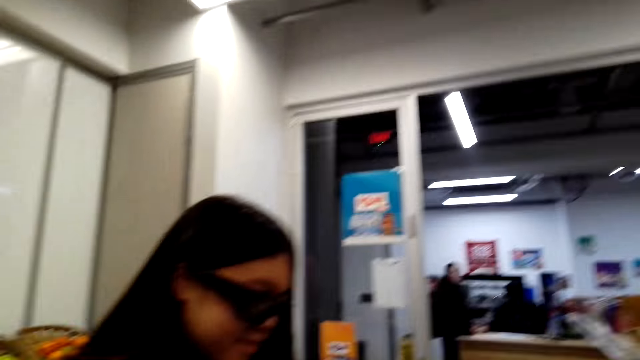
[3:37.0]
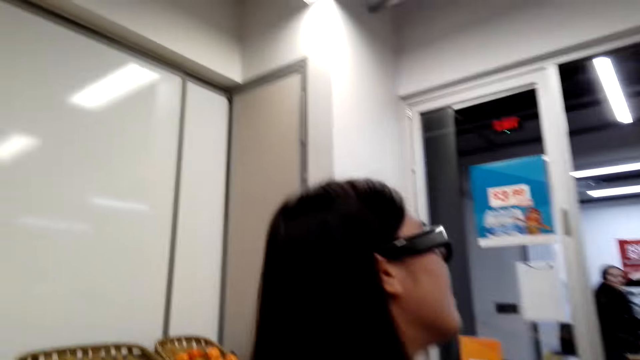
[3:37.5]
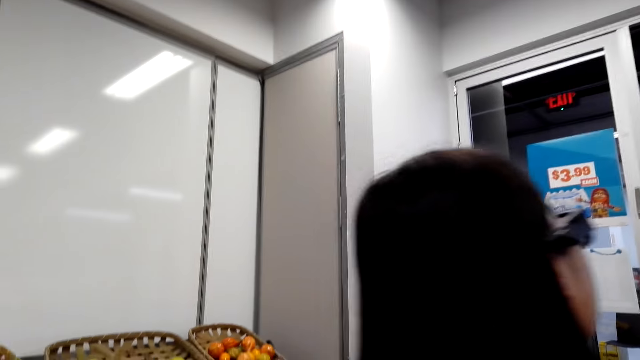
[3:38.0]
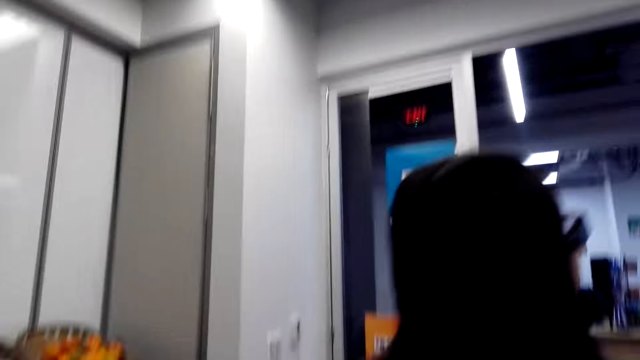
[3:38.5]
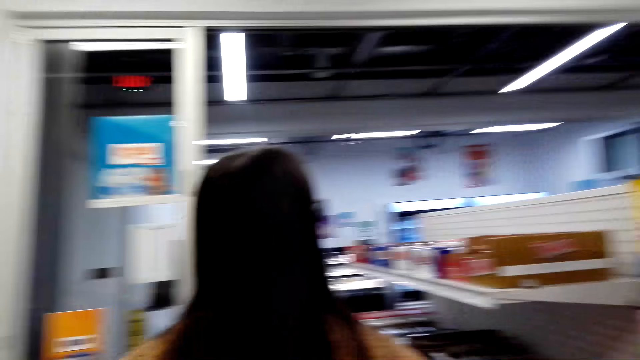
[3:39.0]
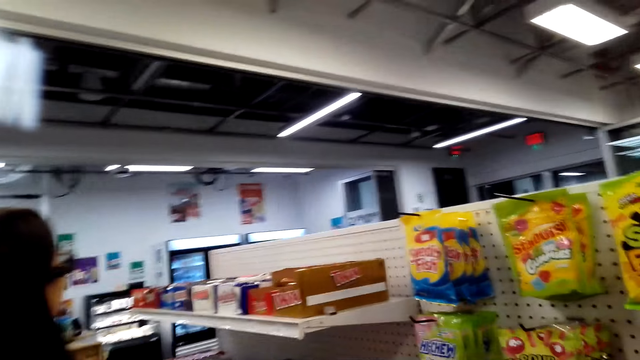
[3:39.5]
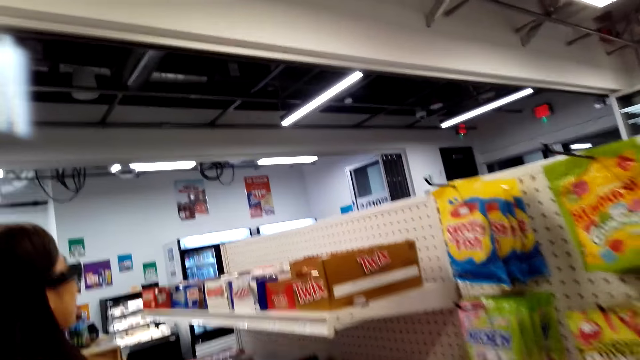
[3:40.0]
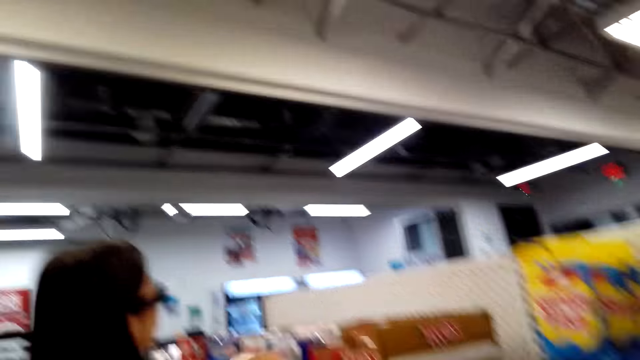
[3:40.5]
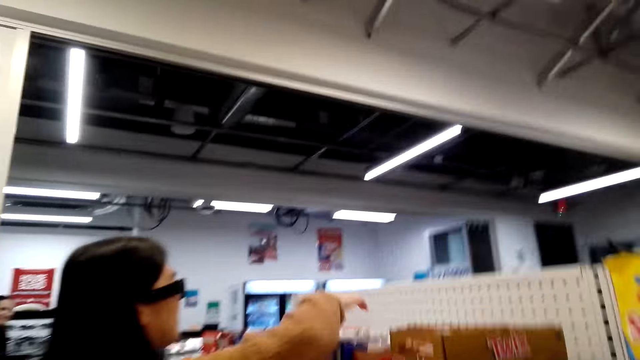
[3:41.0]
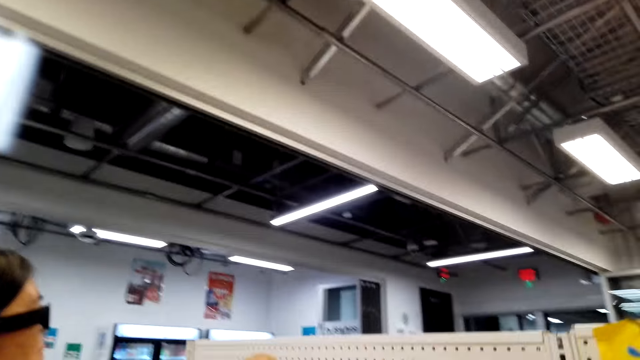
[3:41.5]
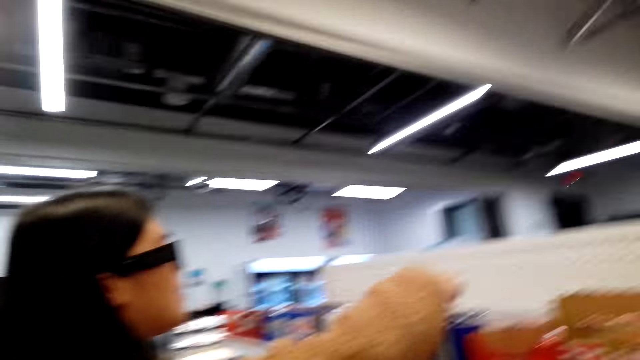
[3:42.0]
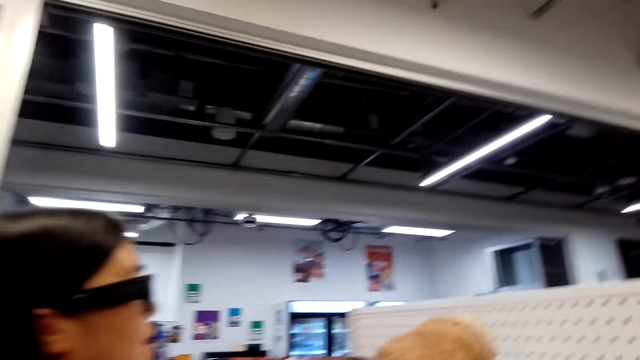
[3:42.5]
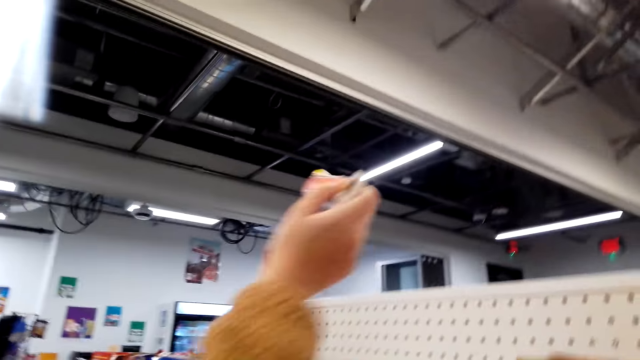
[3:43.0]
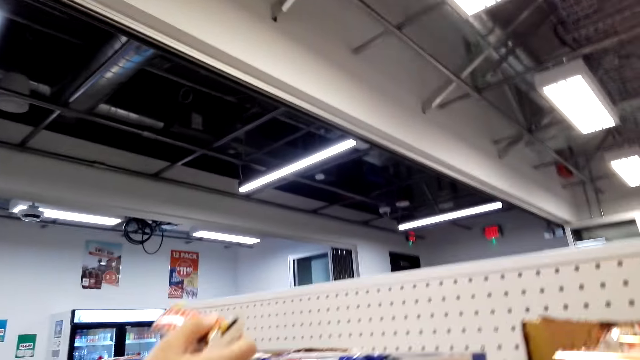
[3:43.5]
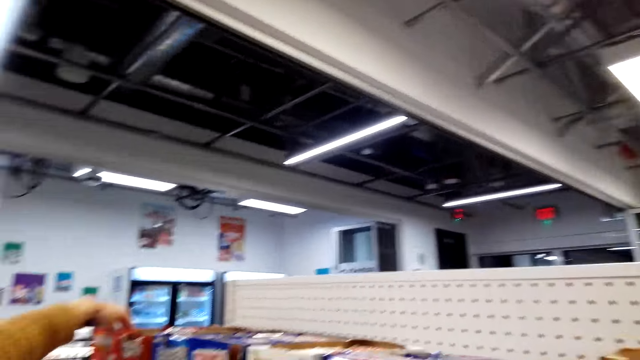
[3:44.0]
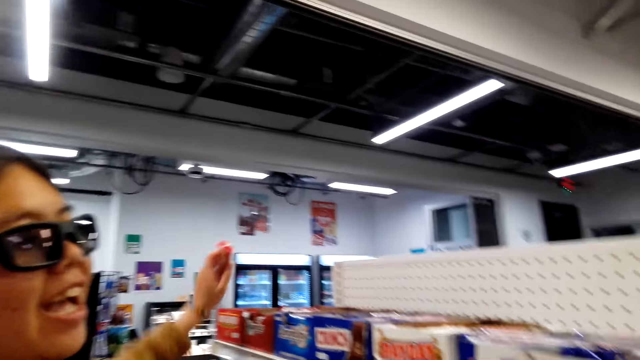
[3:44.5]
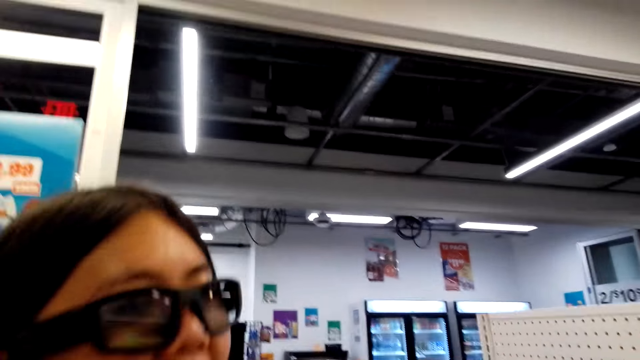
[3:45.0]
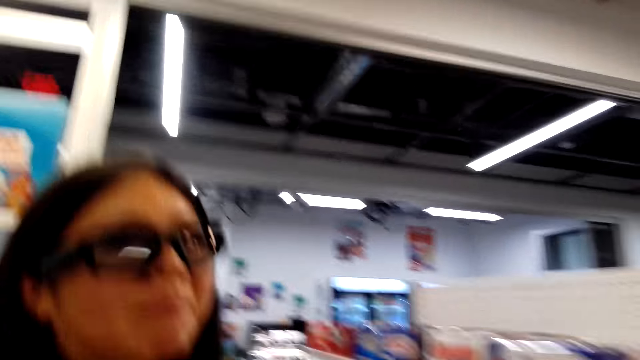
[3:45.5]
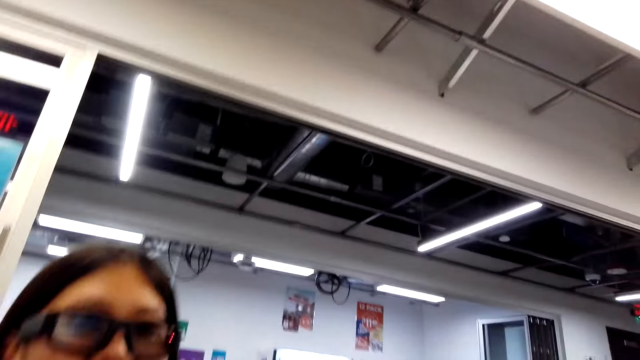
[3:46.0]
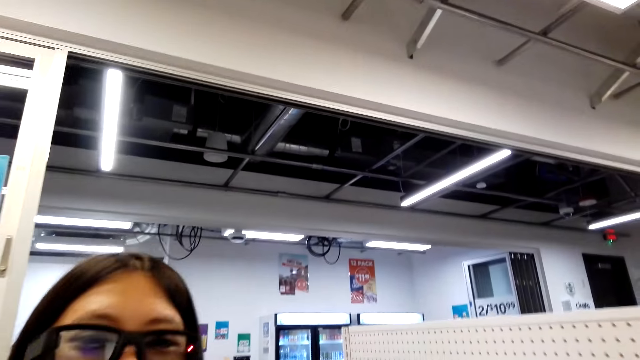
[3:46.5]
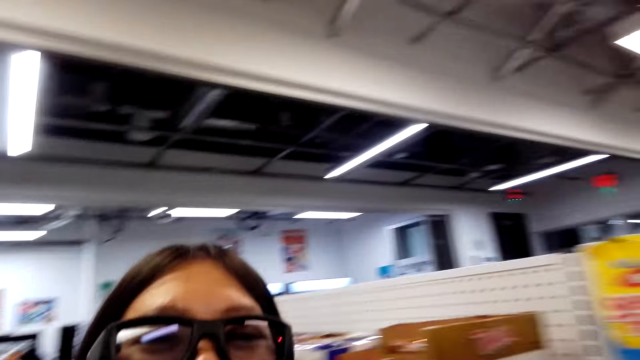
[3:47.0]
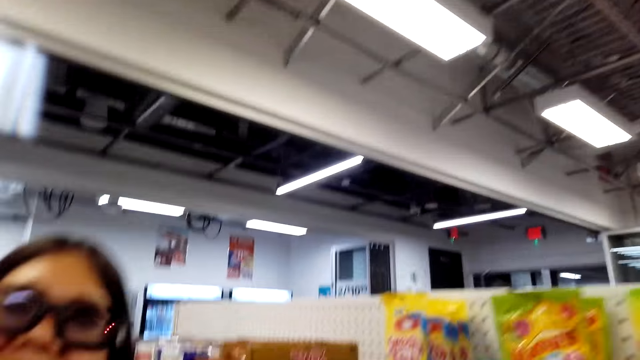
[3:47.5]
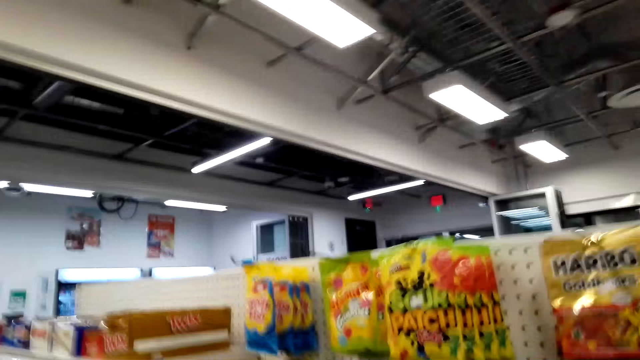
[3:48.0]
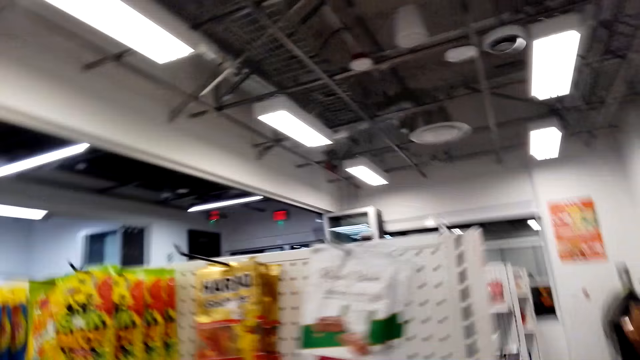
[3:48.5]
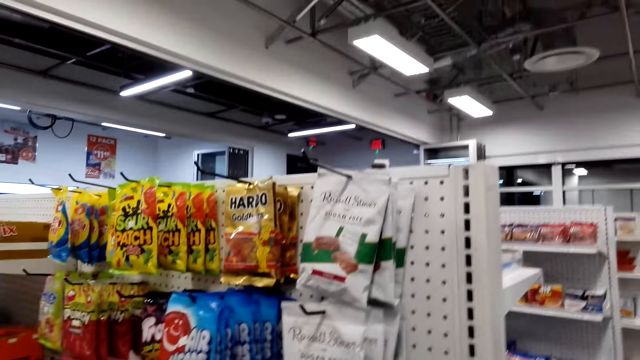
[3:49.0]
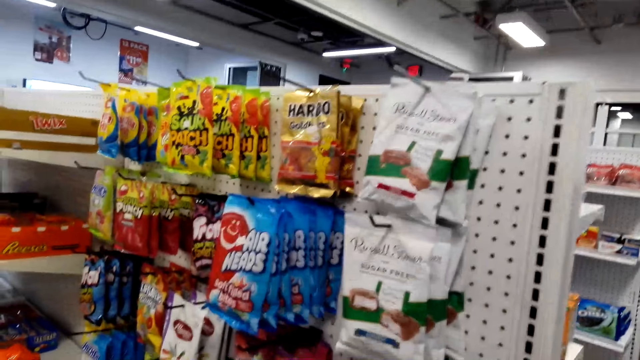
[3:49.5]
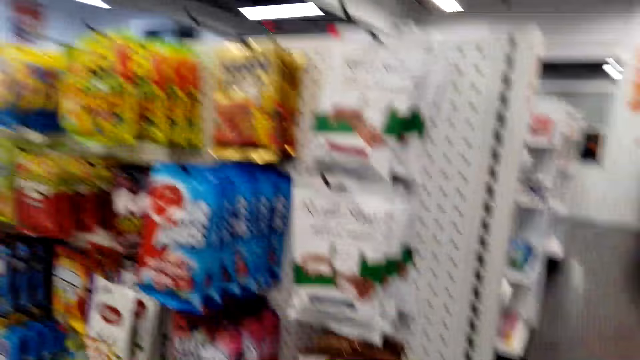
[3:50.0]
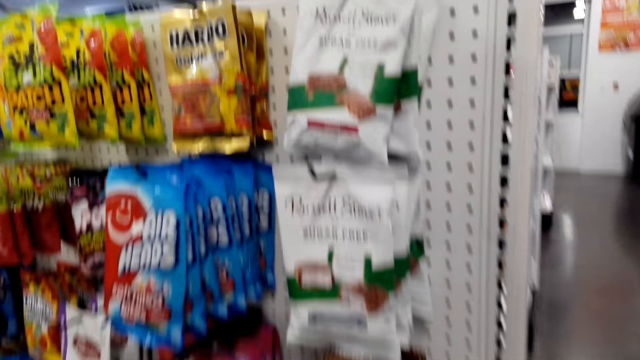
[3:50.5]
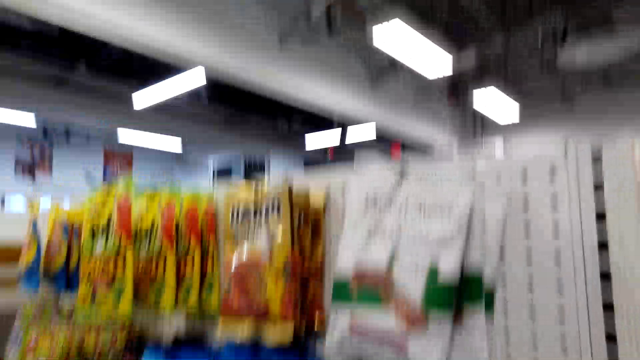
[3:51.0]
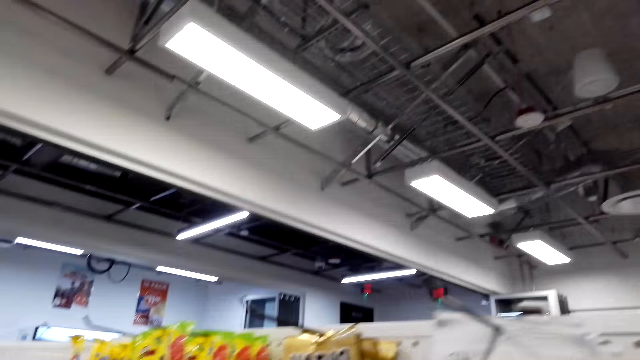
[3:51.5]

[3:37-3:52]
The camera wearer moves around. A woman moves around. The camera wearer talks to the woman. The woman picks up a snack. The woman picks up a snack again. The camera wearer talks to the woman. They walk around the store shelf.

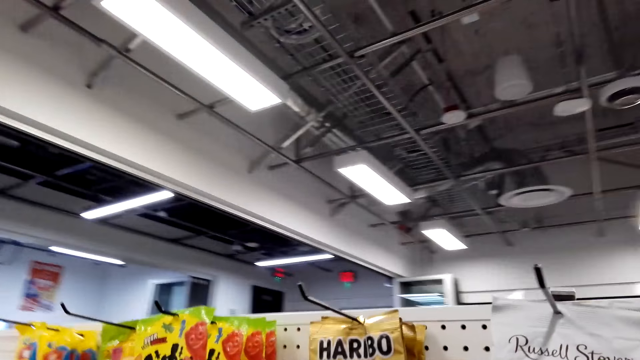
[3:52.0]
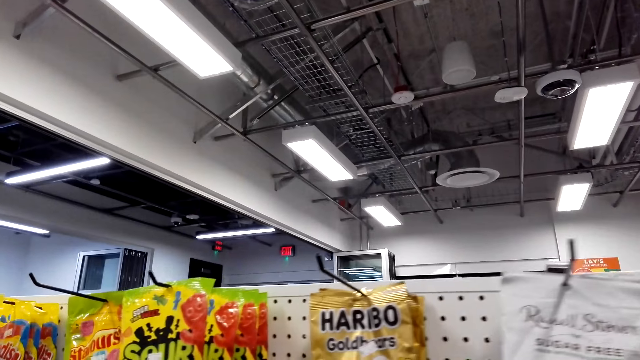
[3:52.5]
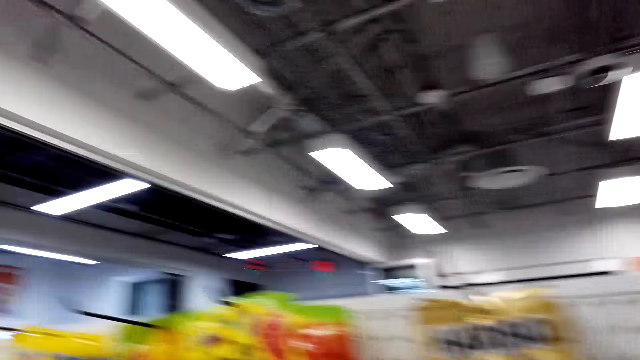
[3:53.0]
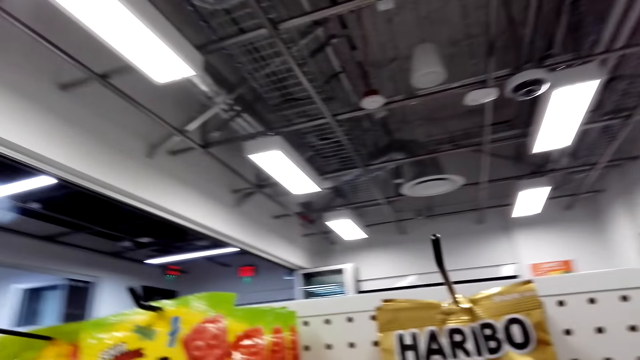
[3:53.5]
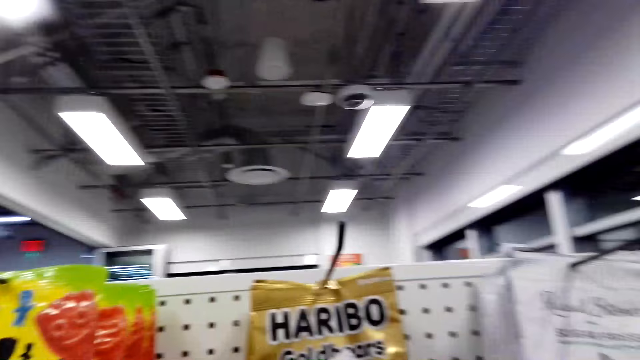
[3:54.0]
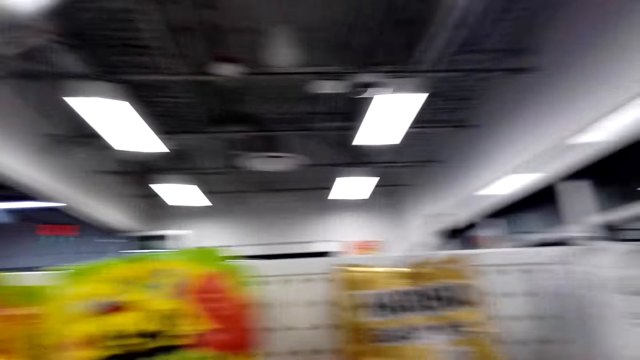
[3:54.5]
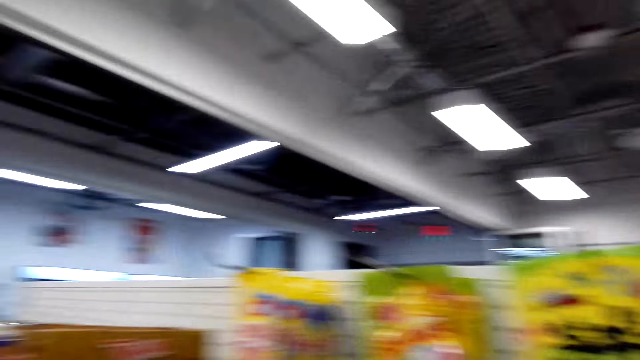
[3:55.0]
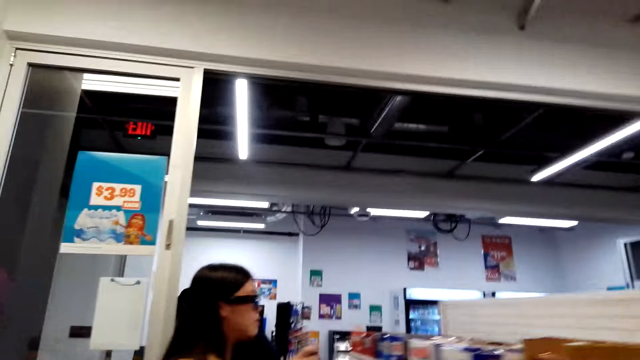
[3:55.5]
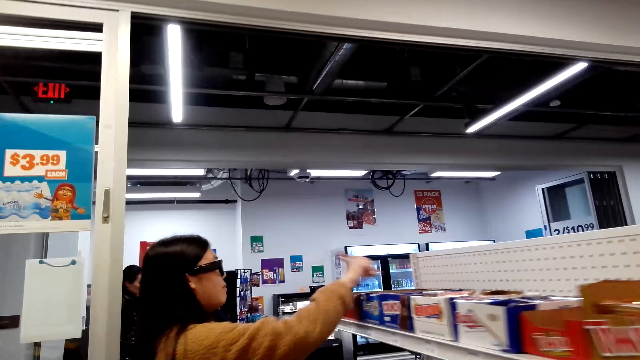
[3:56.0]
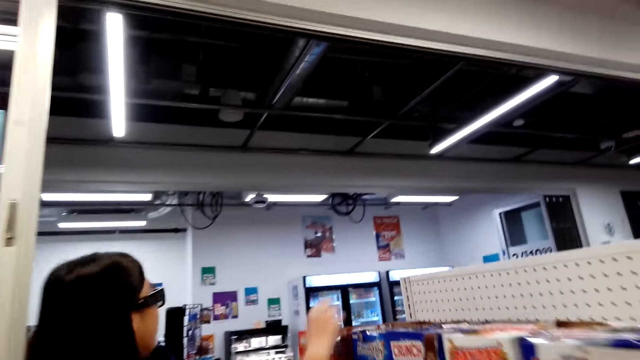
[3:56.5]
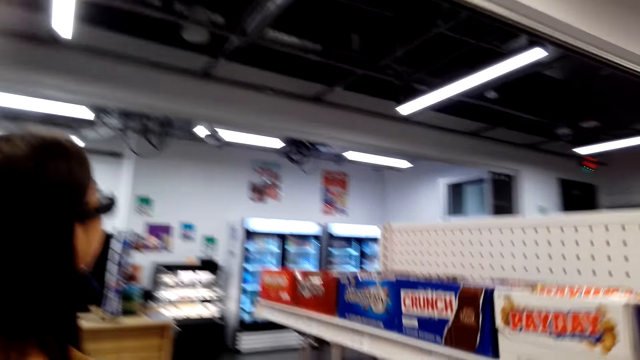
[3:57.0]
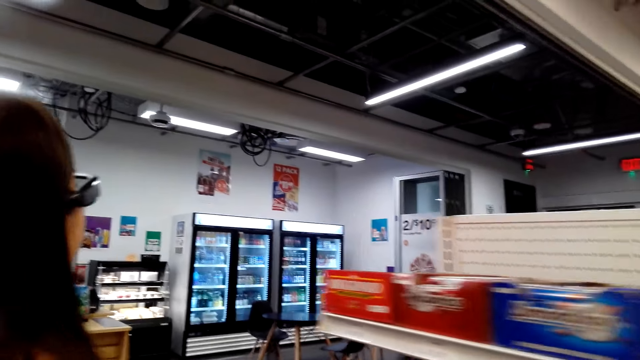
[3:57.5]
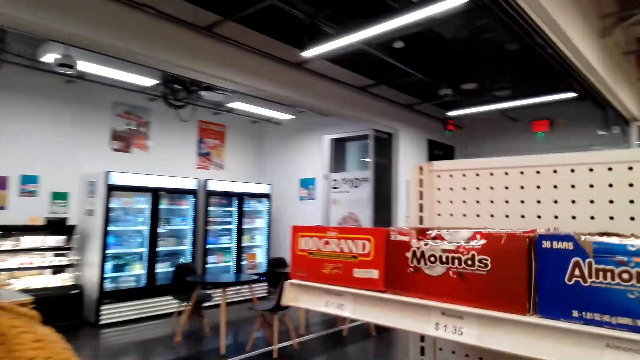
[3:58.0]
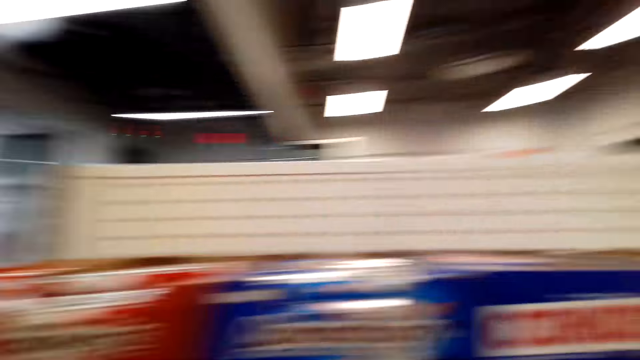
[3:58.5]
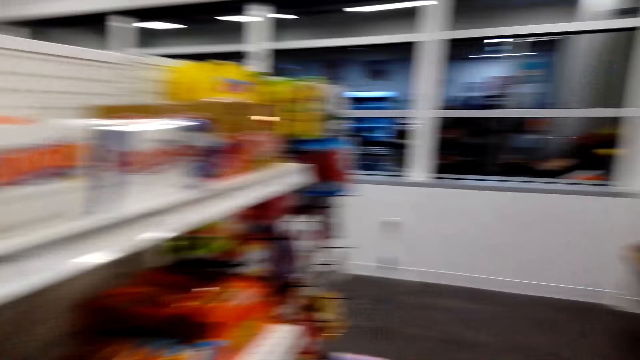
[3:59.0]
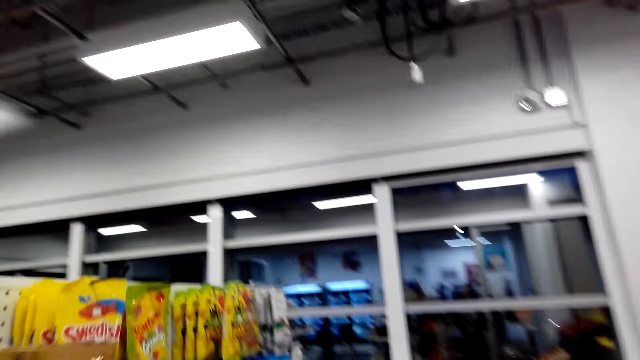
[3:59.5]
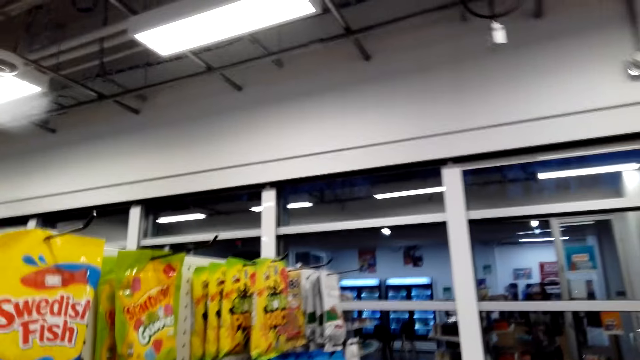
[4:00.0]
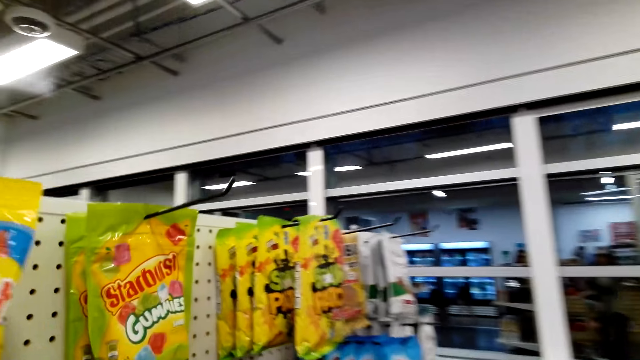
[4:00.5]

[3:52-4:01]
The camera wearer looks at the shelves. A woman picks up a snack. The camera wearer walks around the store shelf. The woman moves around.
